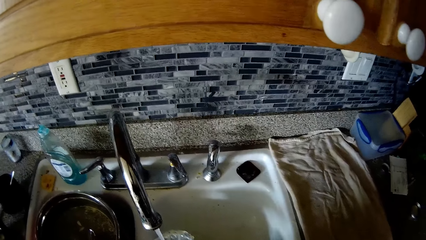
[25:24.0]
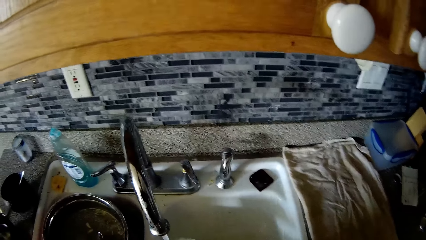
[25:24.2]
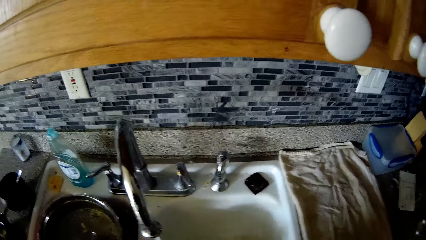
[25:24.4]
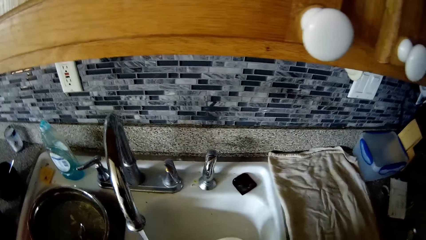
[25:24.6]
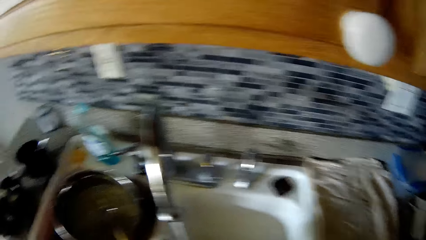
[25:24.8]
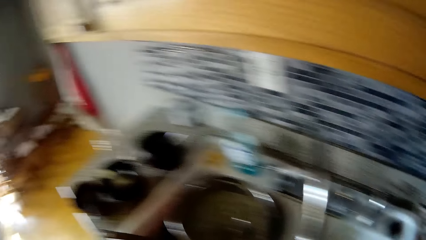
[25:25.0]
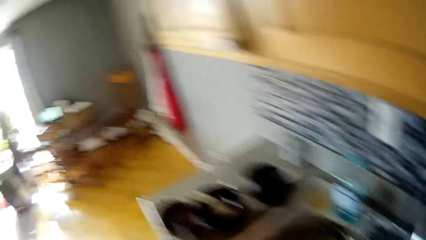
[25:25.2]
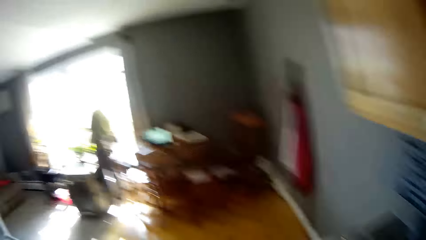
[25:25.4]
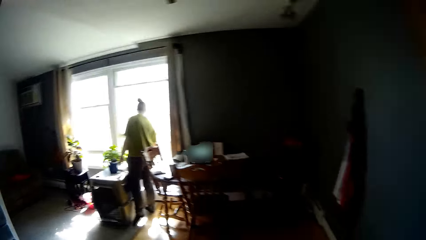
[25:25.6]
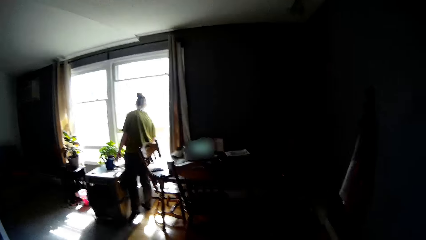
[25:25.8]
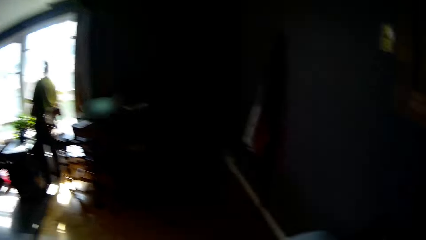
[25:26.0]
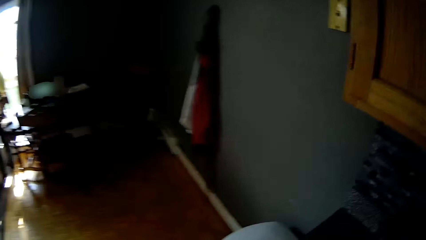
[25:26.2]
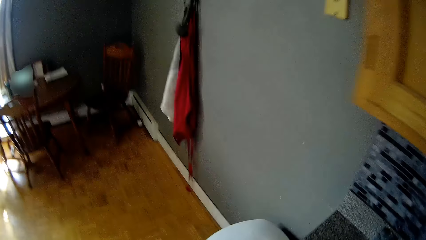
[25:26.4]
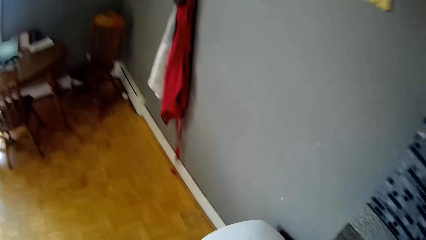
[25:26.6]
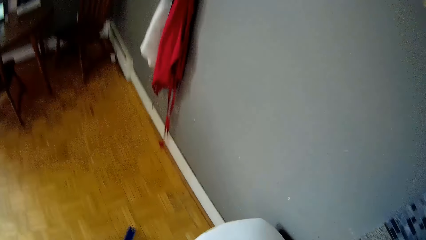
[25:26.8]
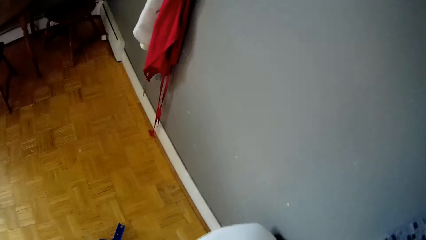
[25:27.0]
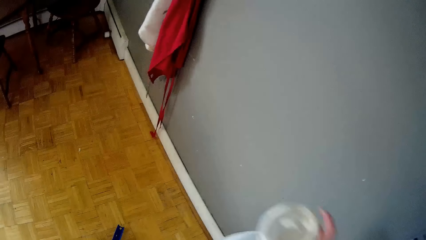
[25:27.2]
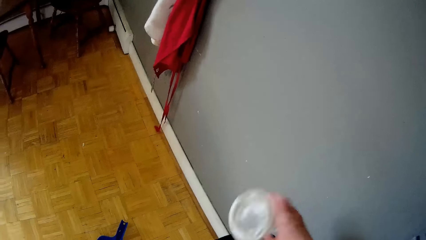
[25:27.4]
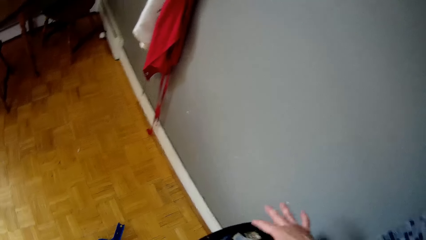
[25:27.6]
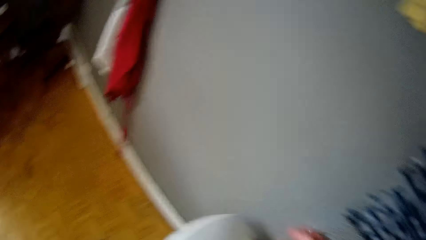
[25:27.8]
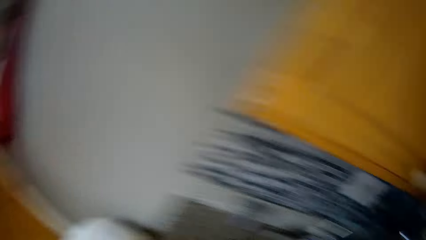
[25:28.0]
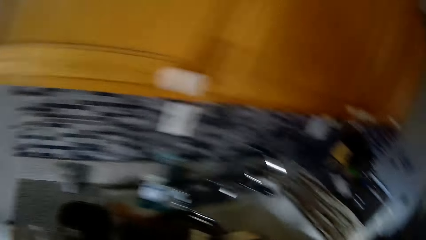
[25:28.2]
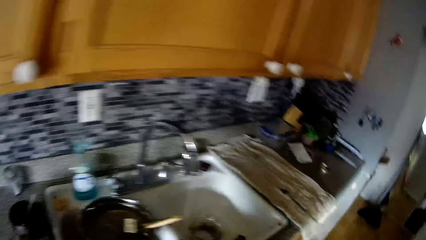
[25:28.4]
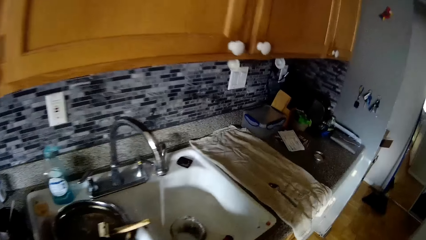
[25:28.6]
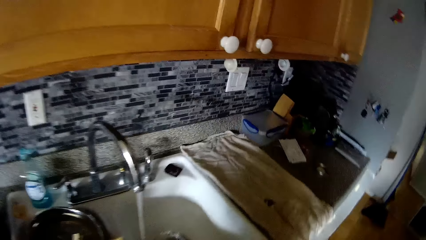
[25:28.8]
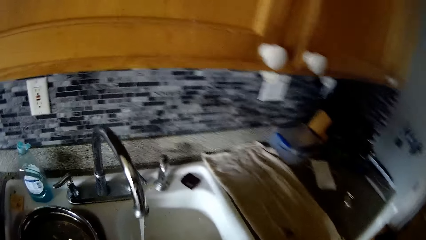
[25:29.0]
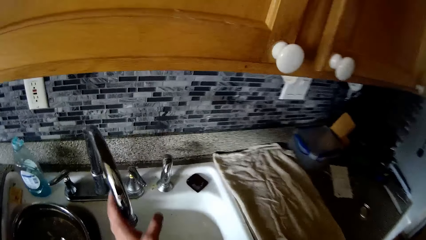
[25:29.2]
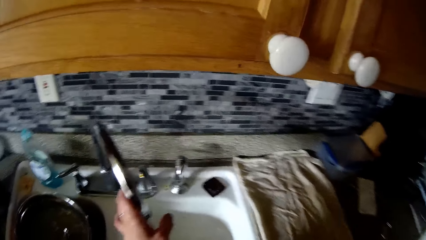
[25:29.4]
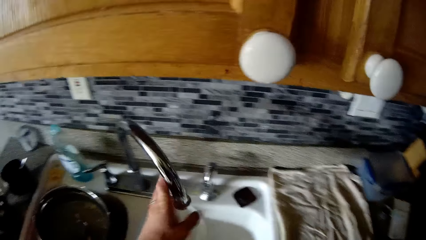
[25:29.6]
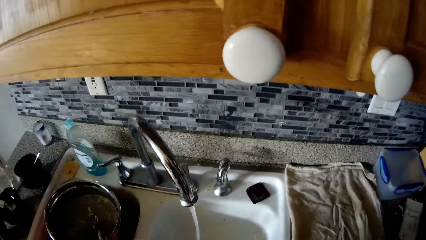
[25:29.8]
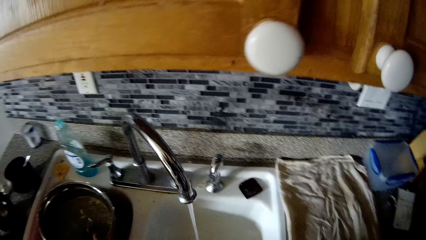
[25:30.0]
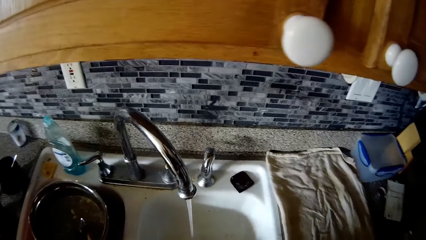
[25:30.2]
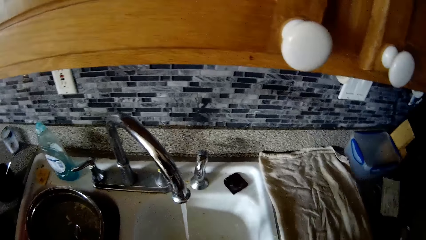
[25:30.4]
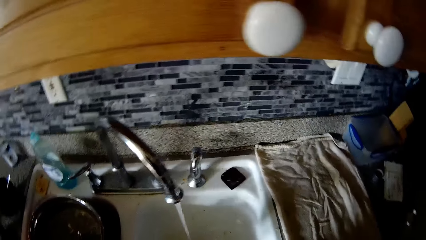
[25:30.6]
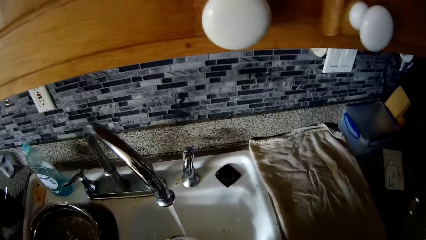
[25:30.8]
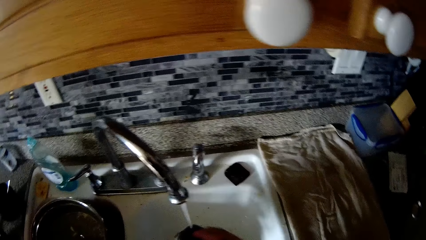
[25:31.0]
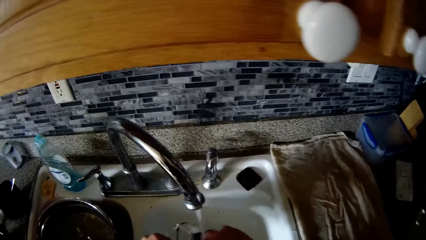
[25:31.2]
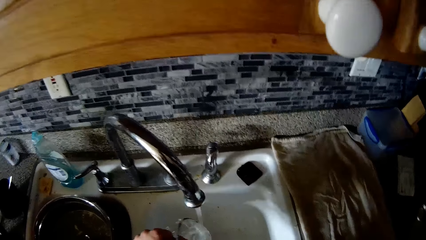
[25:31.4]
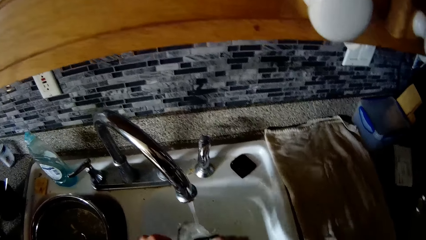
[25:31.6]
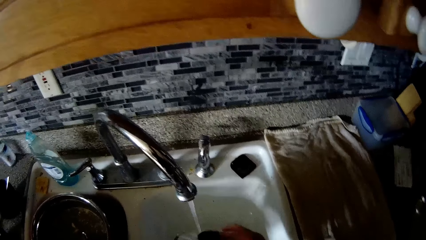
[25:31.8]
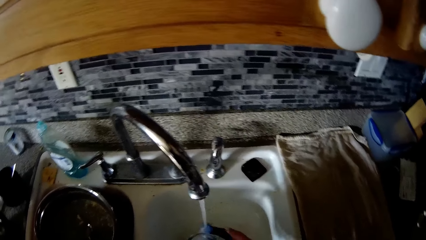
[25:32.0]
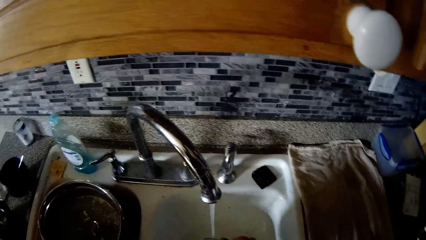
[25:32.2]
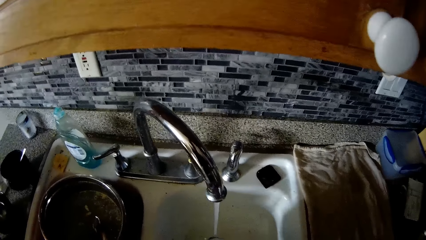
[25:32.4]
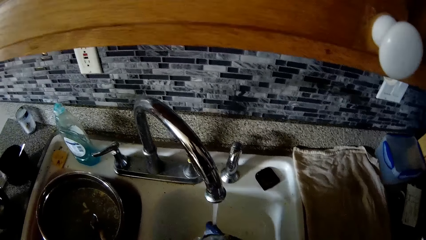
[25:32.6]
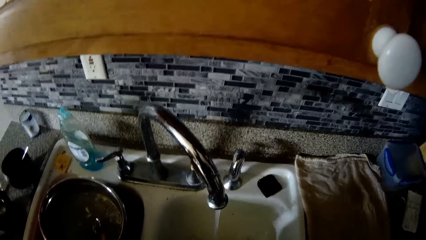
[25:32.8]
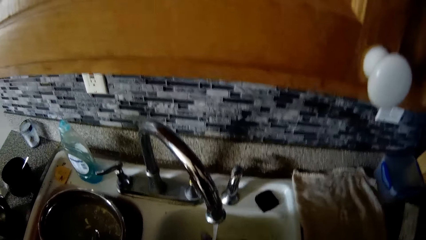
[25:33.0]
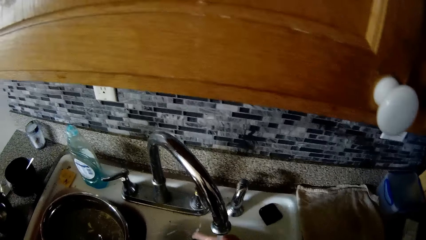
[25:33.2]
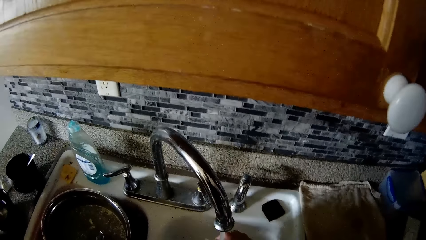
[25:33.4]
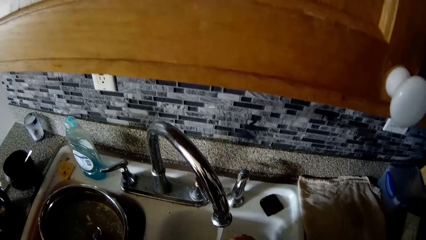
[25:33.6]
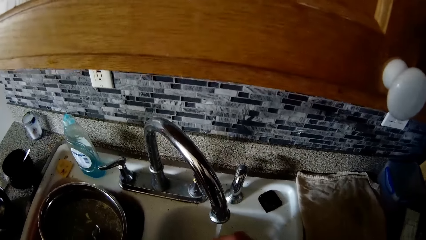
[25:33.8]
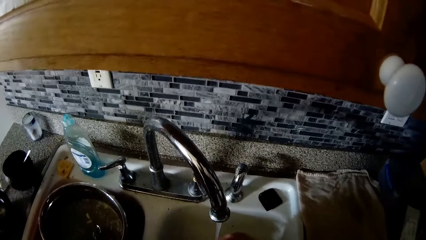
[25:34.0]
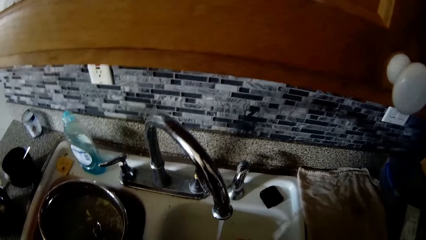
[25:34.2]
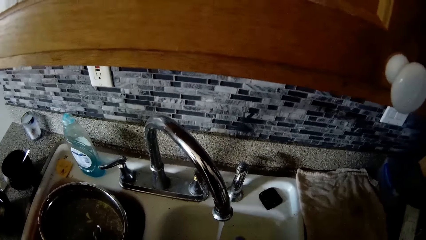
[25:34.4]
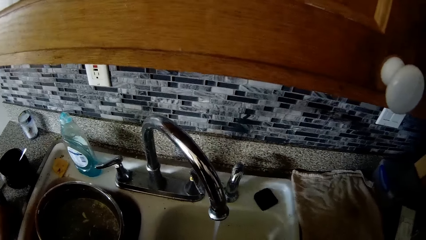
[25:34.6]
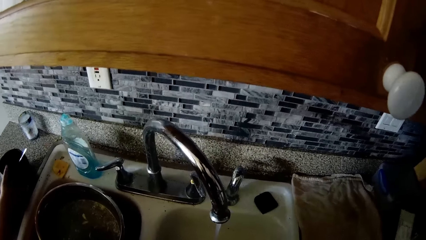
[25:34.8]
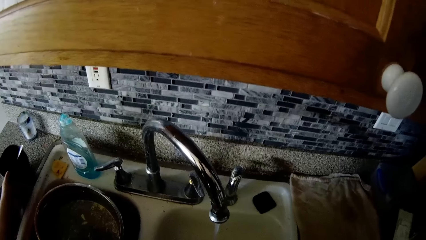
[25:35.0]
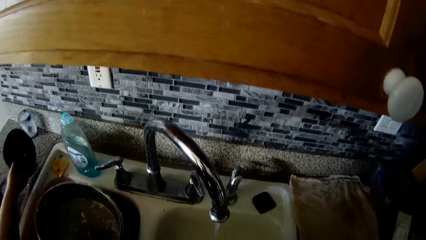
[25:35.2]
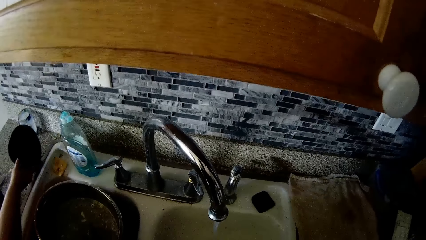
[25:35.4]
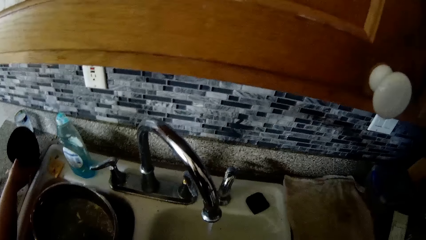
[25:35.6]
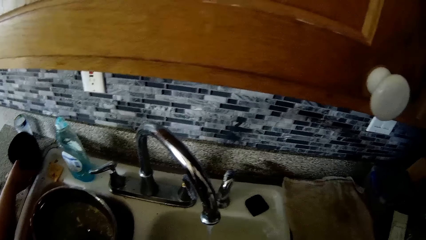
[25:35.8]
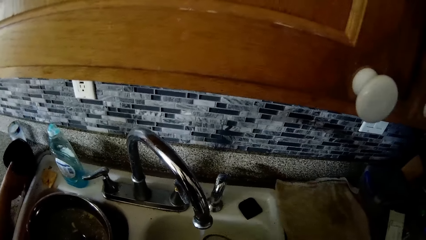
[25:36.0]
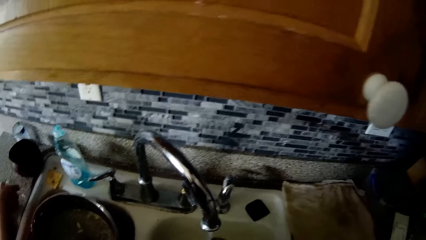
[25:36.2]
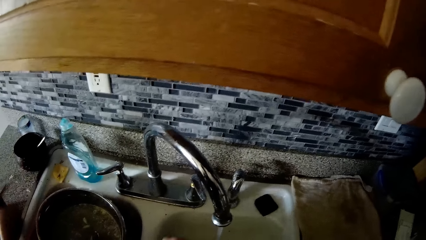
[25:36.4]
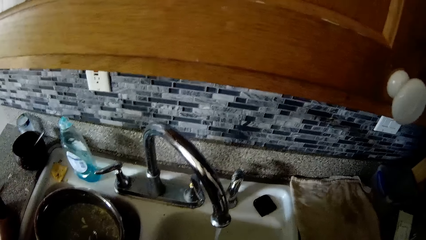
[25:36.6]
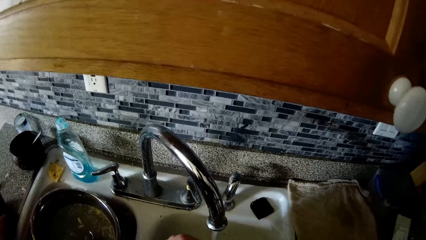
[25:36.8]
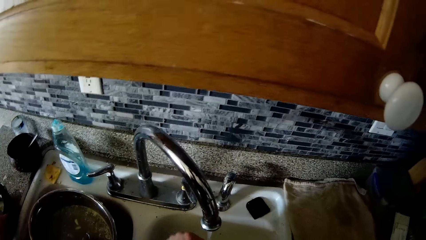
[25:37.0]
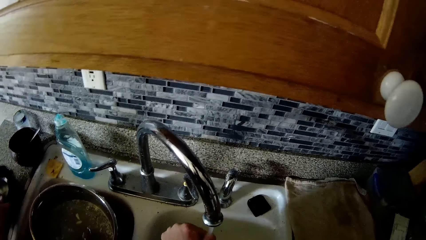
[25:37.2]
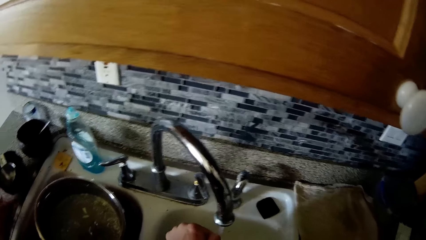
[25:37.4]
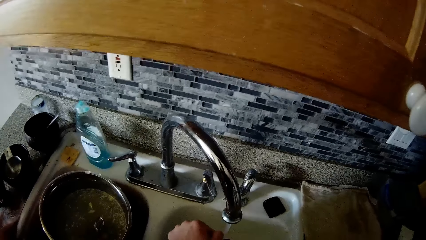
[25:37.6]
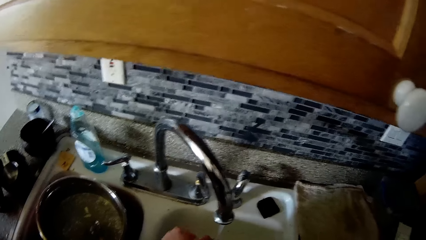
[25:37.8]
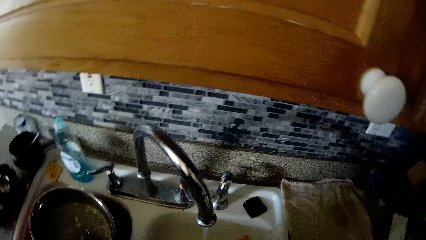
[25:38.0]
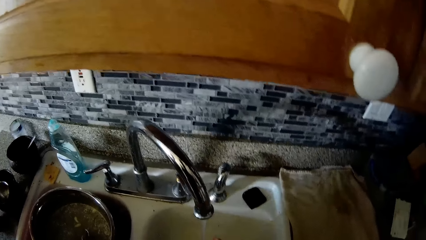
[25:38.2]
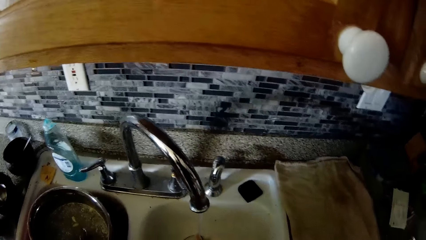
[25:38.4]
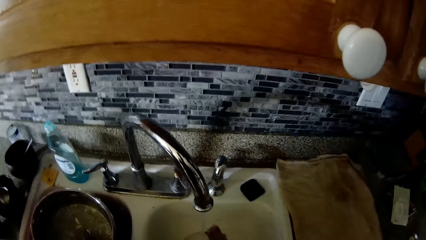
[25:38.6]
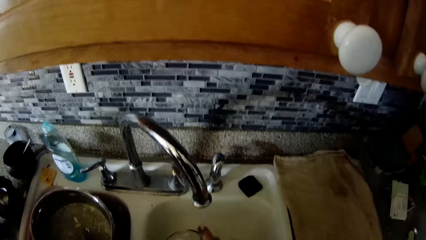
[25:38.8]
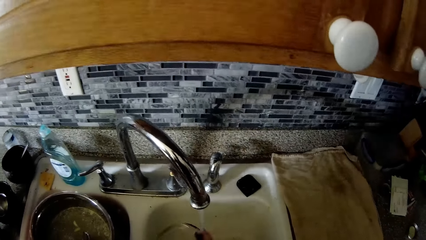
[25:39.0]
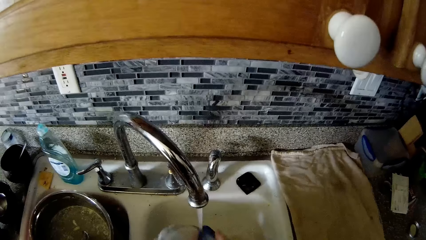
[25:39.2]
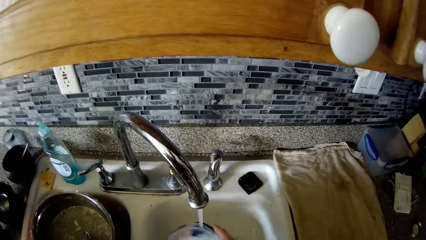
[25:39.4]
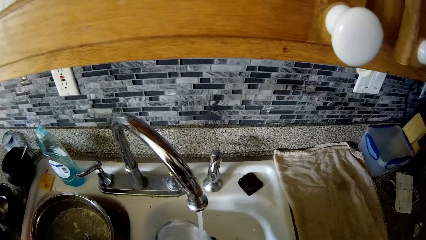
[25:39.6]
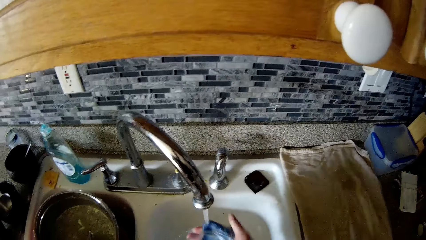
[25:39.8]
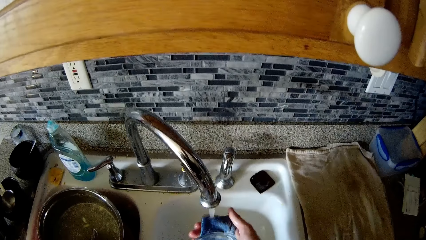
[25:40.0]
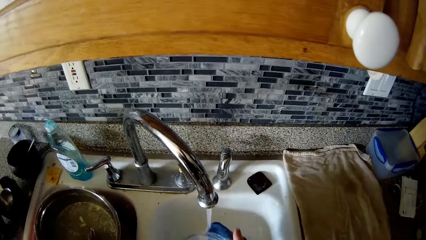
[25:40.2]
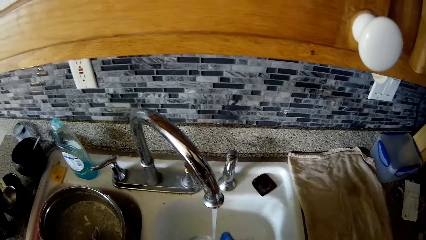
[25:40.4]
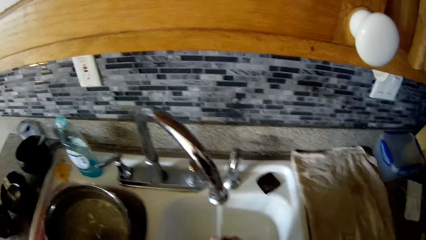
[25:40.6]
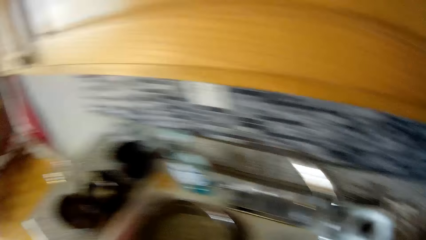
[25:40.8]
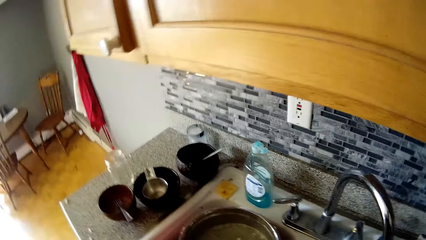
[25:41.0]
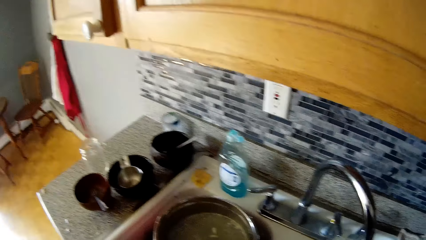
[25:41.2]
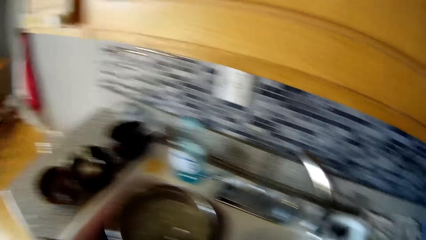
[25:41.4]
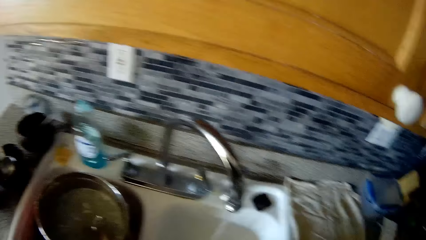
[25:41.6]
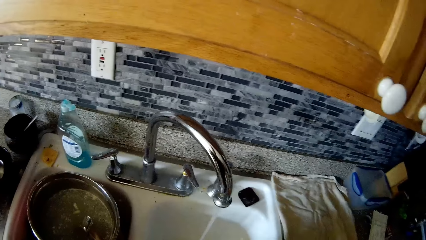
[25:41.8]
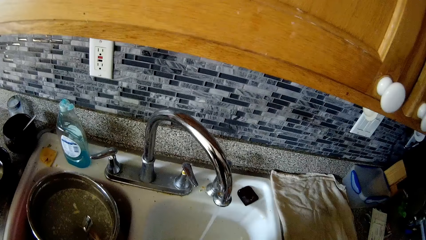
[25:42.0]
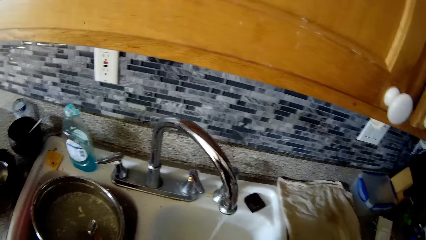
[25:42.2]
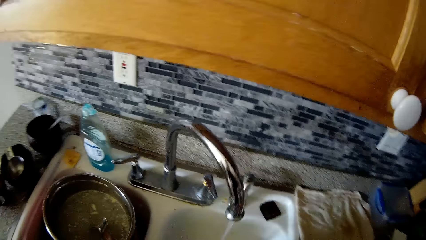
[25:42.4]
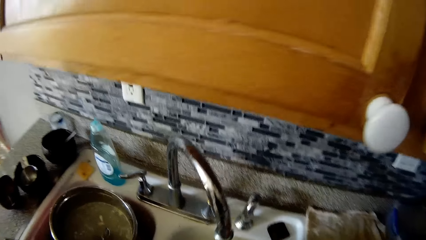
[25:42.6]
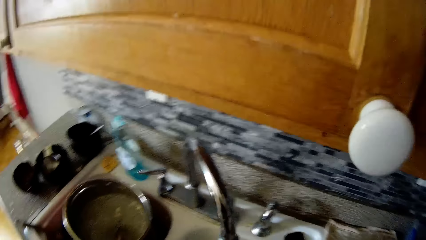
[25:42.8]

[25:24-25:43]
A woman walks in the room. The camera wearer drops a plastic bottle in the trash can on the floor with his right hand. The woman walks in the room. The camera wearer adjusts the tap in the washing sink to the right with his left hand. He washes the utensils in the sink. The woman picks up a plate from the kitchen counter with her right hand. The camera wearer talks to the woman. The woman drops the plate on the kitchen counter with her right hand. The woman moves the plate on the kitchen counter forward with her right hand. The camera wearer washes a plate with both hands.
